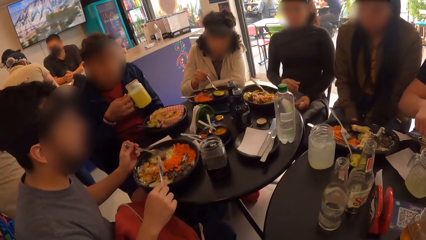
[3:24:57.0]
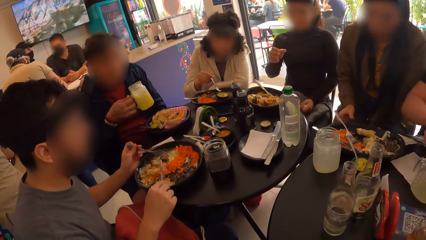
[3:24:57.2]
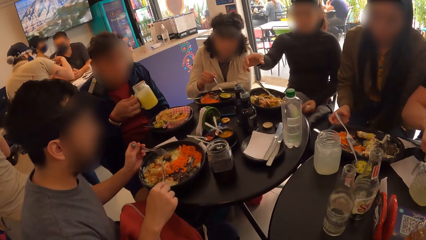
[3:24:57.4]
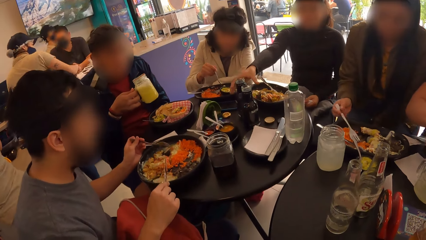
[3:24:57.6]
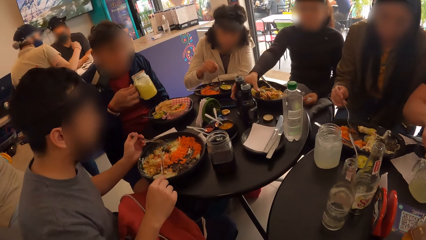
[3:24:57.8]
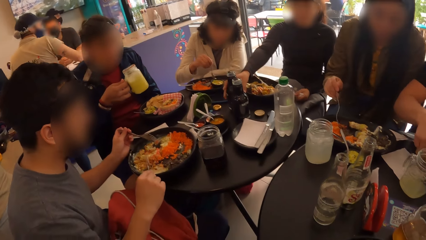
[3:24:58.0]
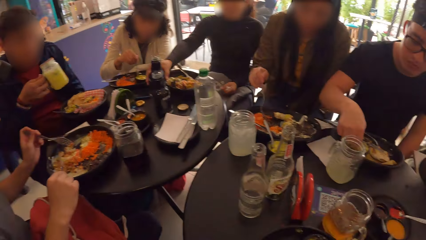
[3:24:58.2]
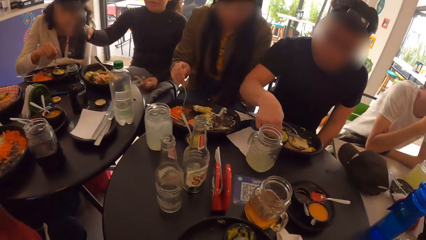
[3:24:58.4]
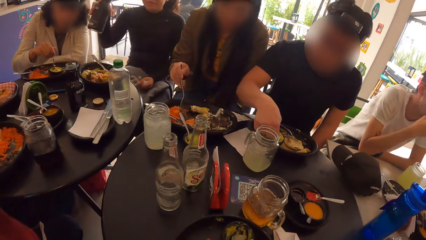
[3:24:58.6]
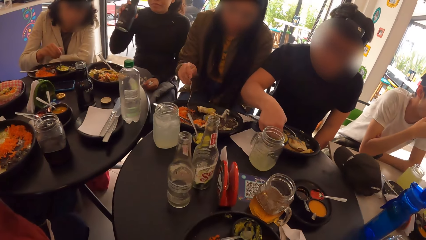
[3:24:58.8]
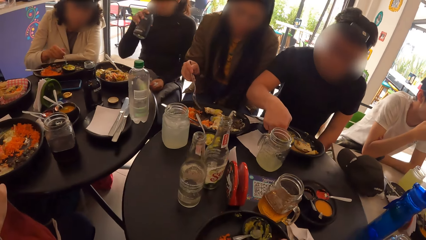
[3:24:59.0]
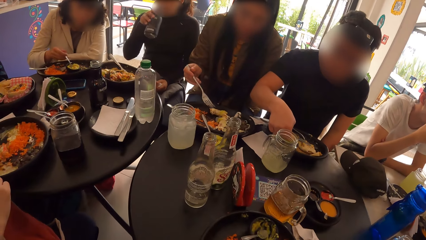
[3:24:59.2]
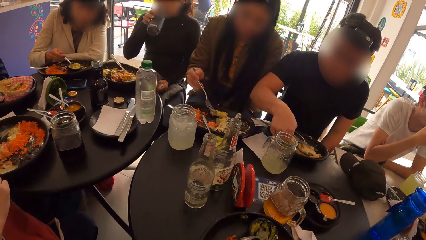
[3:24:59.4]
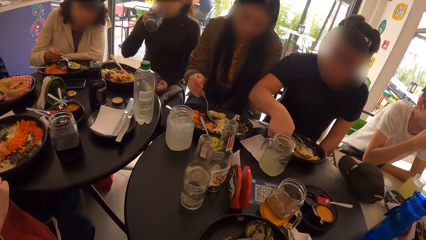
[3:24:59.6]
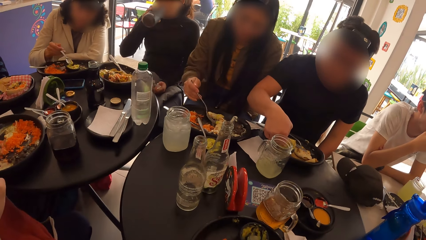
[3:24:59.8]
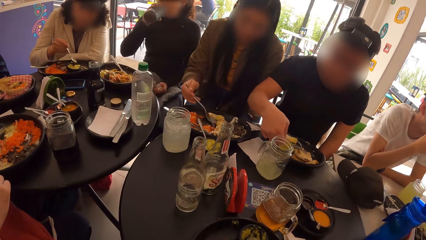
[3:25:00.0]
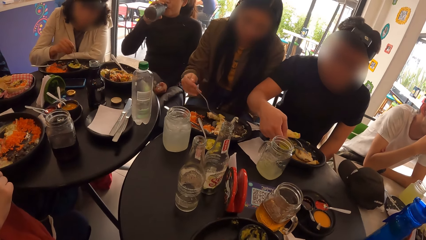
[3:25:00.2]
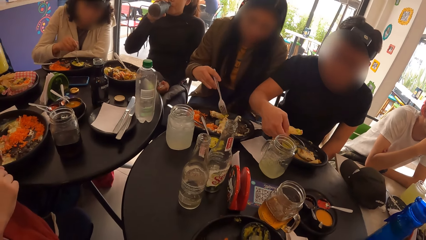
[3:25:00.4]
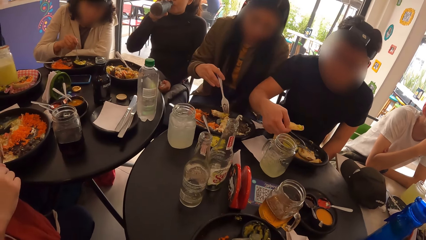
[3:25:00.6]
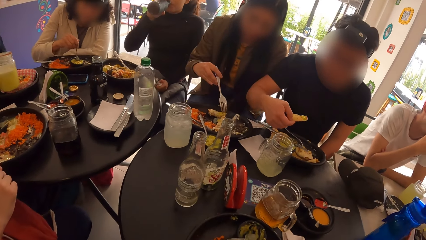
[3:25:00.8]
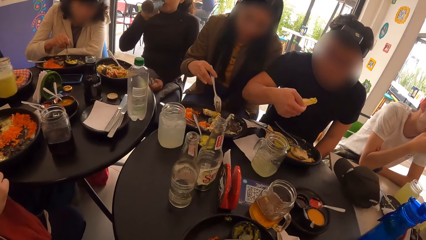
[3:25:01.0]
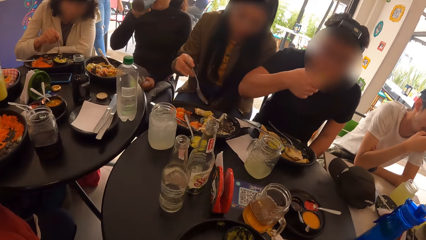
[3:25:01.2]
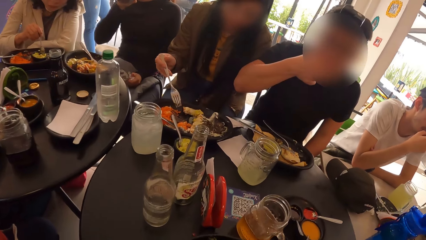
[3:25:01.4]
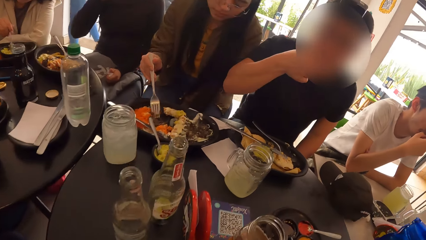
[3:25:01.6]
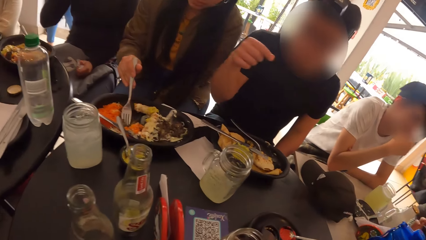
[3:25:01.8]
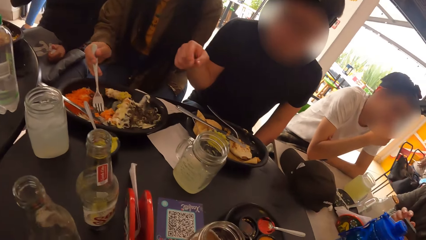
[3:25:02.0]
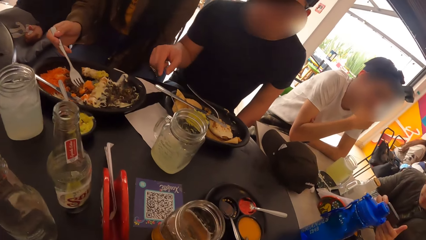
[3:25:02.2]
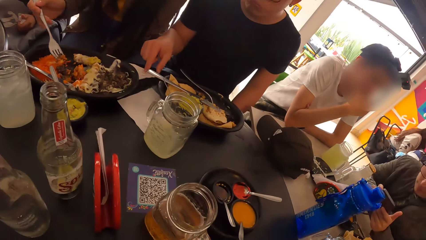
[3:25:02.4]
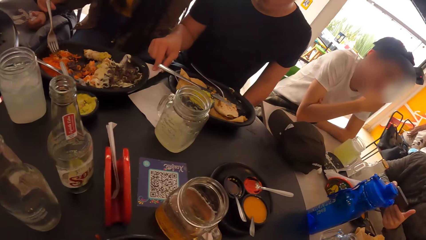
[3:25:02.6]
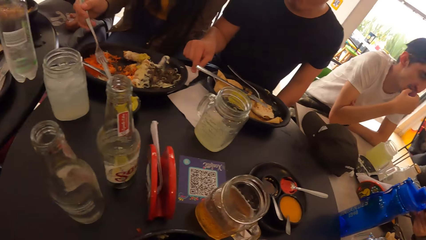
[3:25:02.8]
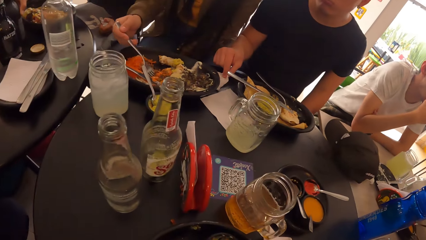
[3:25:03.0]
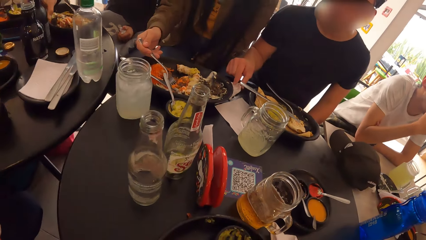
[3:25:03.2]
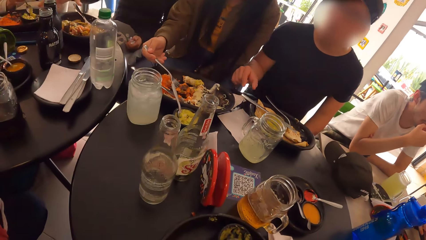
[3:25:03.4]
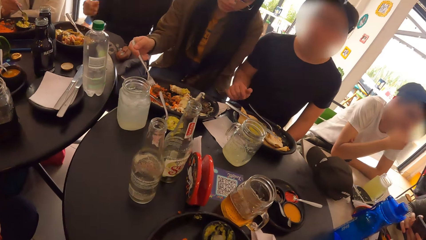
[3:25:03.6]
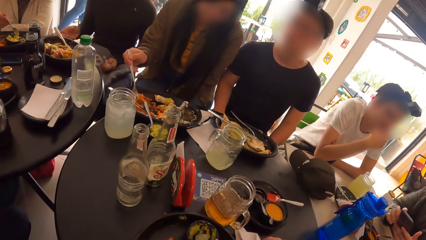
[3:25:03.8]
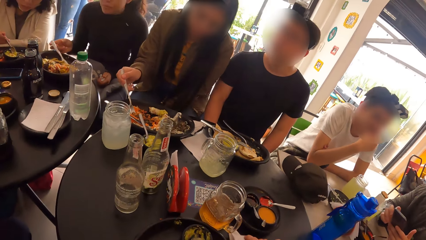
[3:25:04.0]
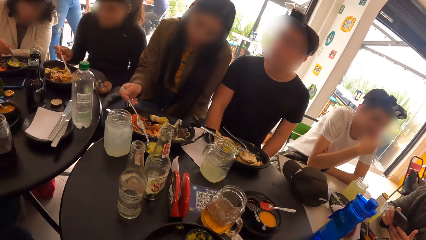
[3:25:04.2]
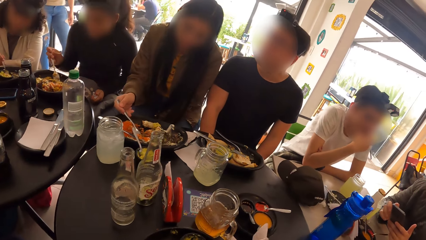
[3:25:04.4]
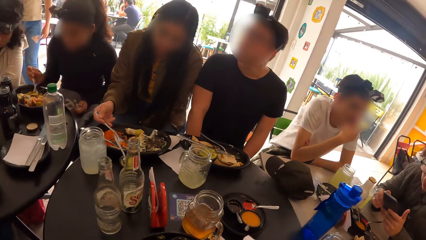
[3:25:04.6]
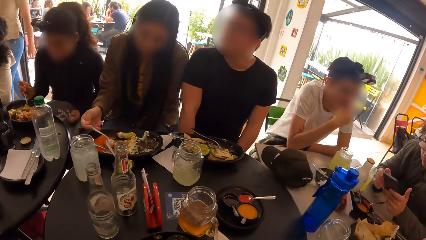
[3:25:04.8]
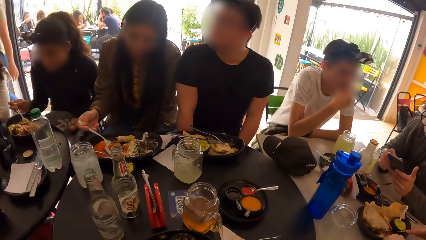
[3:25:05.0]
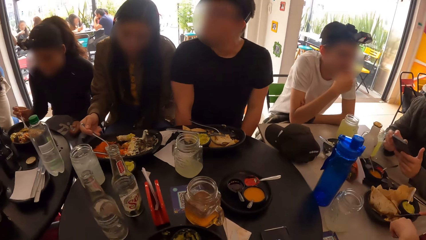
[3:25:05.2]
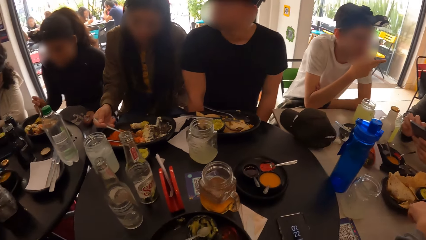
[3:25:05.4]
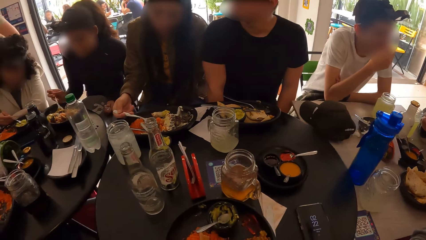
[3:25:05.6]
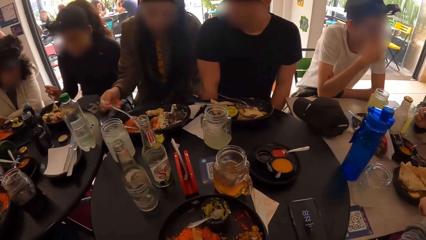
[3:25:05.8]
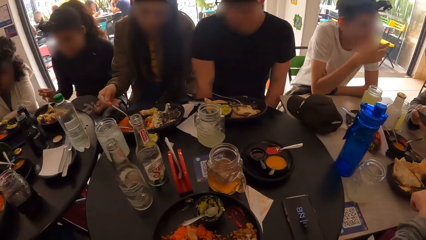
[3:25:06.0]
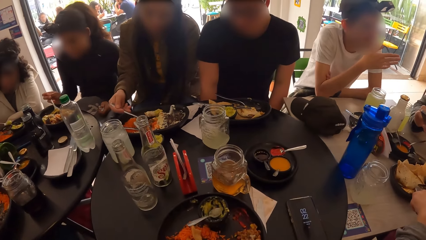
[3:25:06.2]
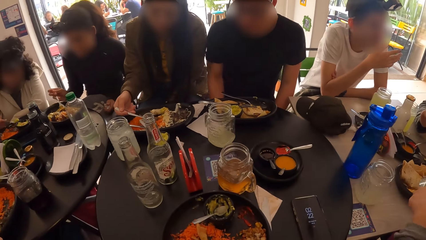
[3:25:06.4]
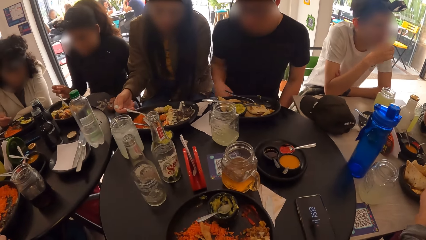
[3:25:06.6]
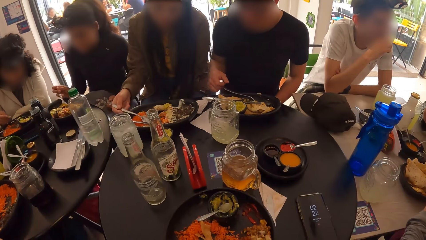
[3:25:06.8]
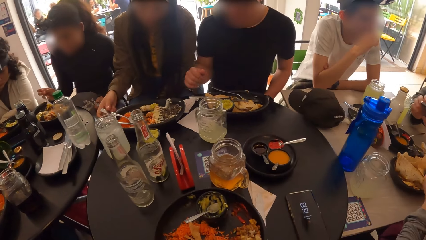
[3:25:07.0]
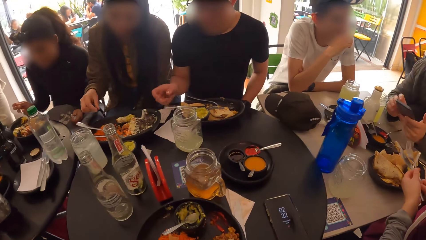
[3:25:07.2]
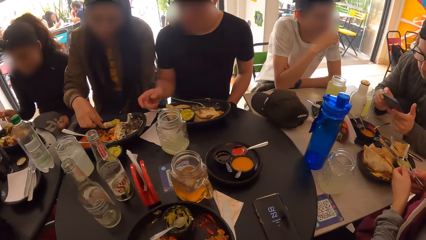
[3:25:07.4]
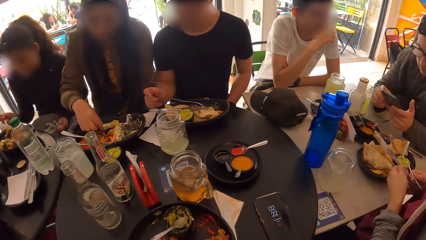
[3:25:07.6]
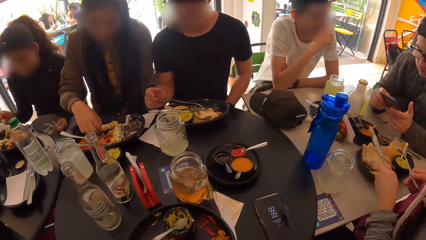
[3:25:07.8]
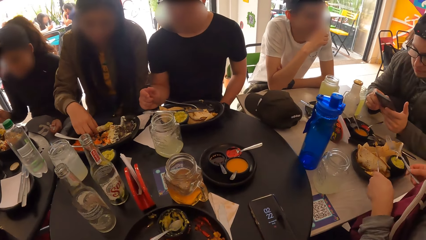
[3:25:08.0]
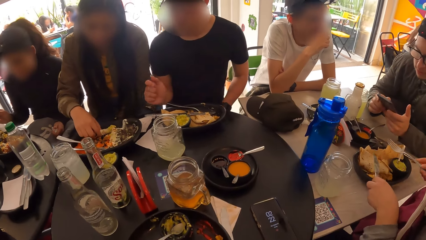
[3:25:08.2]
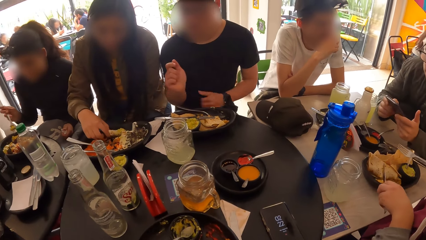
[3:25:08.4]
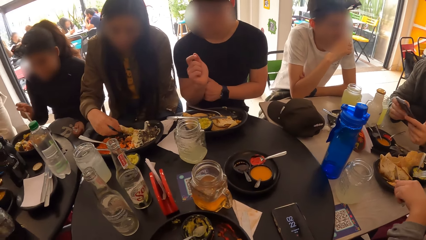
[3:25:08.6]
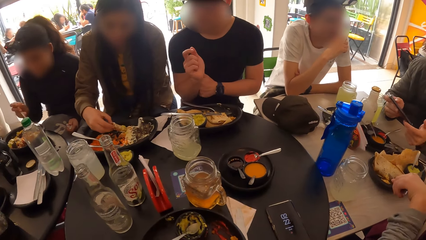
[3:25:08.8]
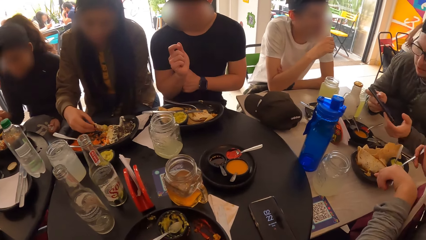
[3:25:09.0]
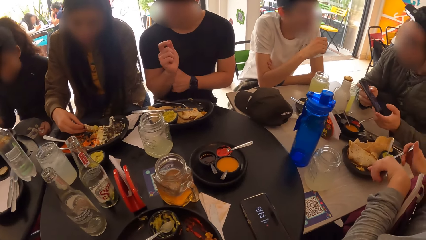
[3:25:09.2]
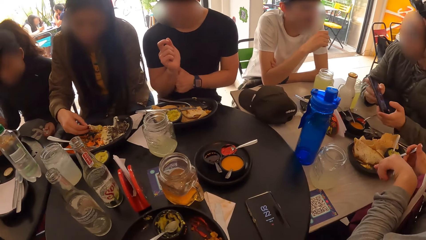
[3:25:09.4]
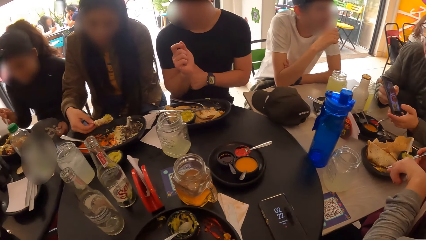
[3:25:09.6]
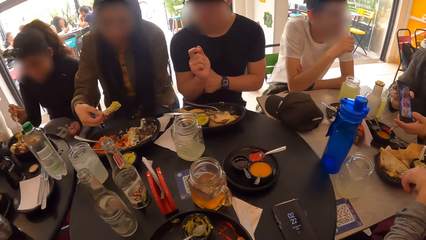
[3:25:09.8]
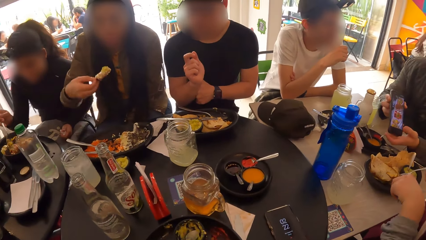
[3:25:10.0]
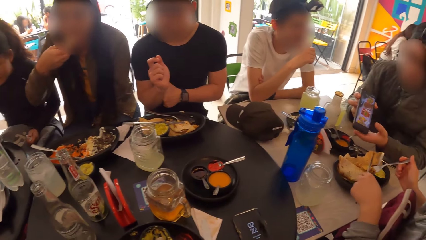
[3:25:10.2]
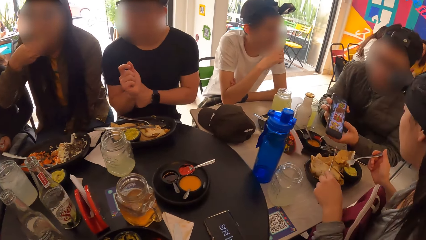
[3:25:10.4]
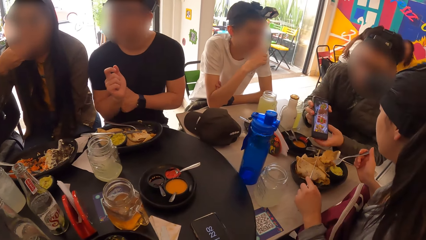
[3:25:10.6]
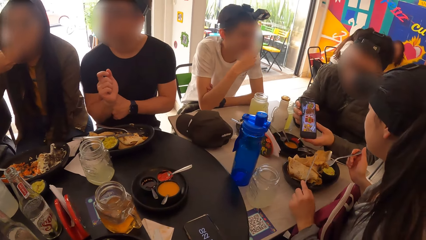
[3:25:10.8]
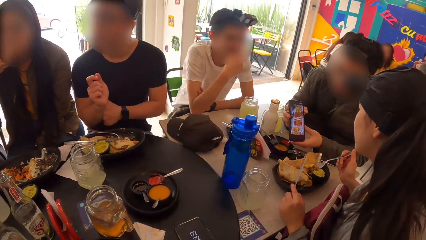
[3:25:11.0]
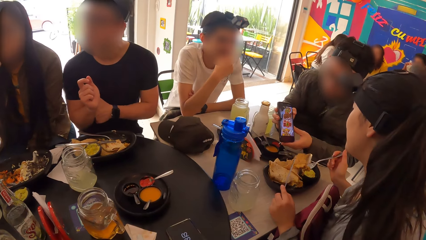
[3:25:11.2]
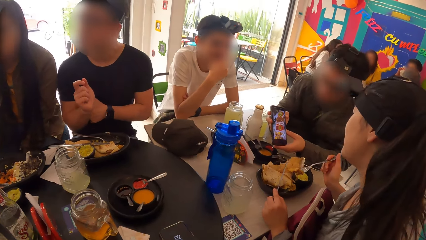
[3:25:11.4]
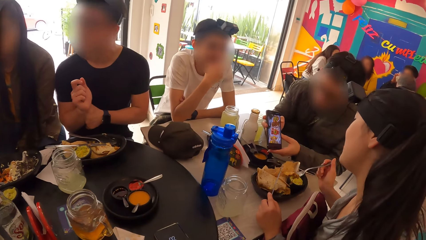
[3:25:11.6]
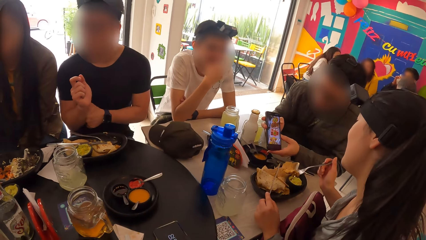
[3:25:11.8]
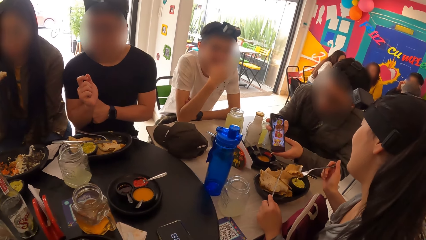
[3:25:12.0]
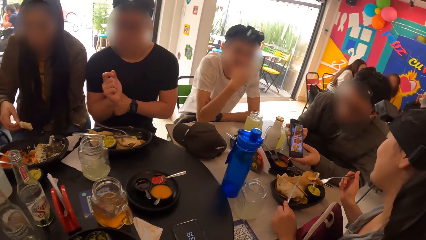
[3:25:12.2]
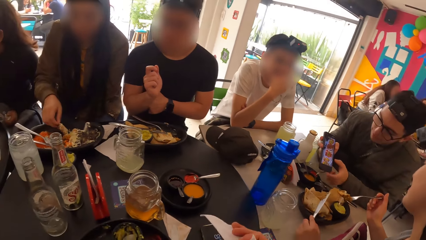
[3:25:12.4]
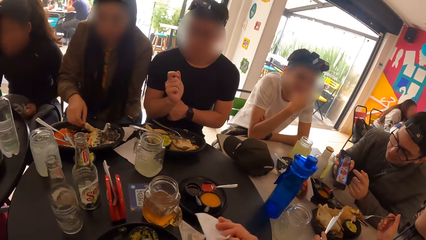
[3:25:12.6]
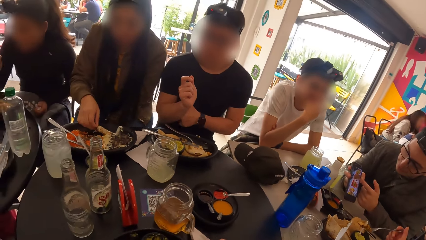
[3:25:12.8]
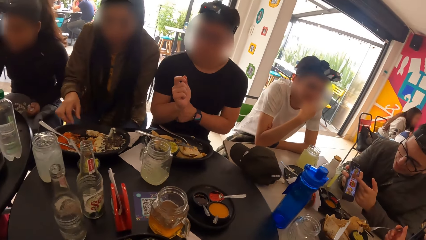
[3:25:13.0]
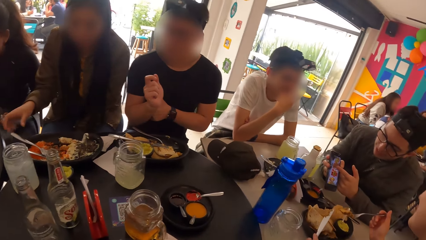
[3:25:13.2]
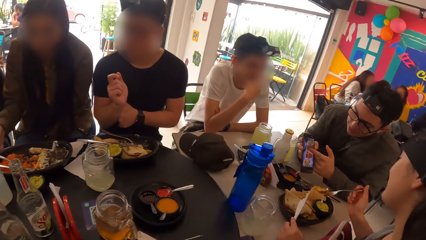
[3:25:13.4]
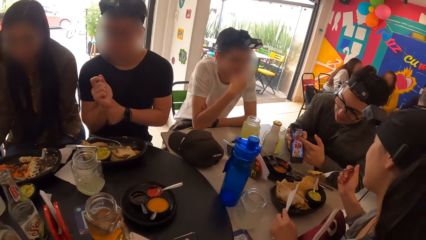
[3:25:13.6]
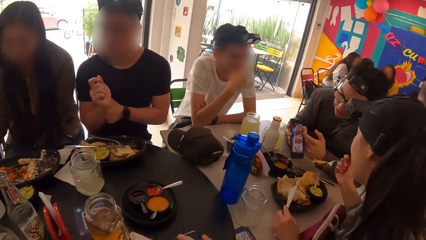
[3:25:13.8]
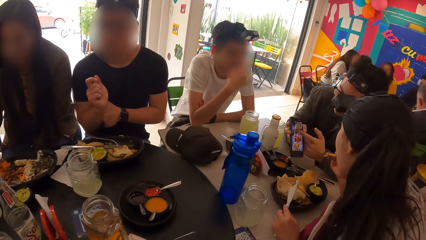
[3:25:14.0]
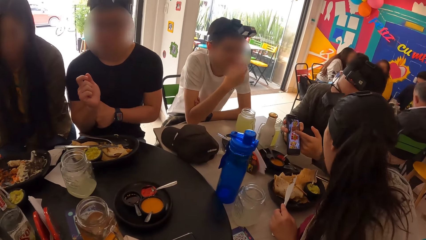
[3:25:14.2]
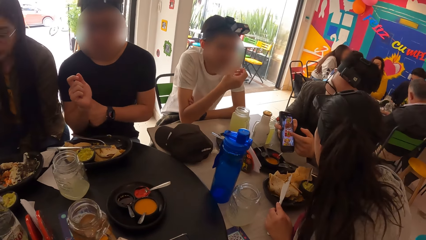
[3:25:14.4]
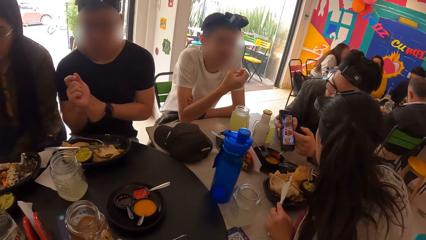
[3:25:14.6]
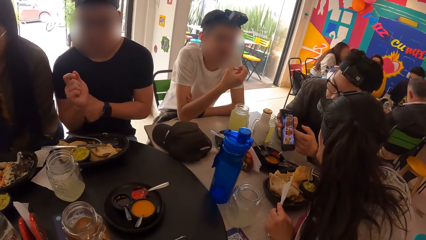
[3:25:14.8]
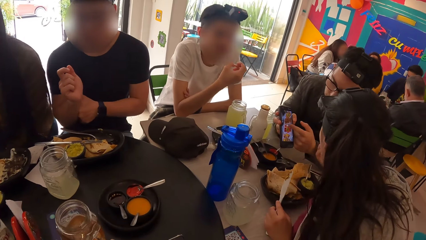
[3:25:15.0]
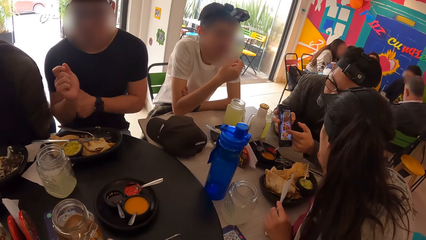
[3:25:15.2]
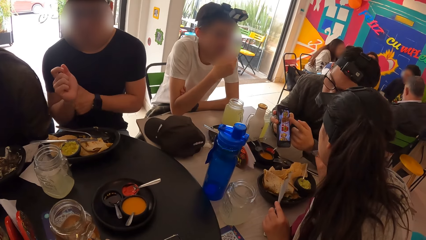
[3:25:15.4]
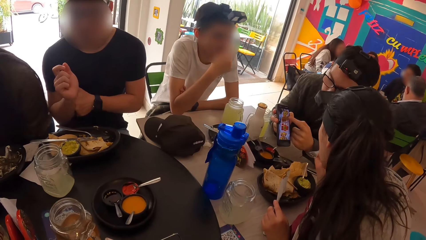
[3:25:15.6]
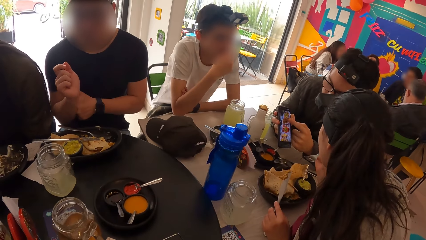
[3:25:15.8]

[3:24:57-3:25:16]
A man holds the fork and knife in both hands. Another man holds a cup in his right hand. A woman picks the fork in the plate with her right hand. Another woman picks the bottle with her right hand and drinks from the bottle in her right hand. A third man eats food with his right hand and wipes his right hand in a tissue. The camera wearer picks a tissue with his right hand. A fourth man holds the fork and knife in both hands. A fifth man operates a mobile phone with both hands. The fourth man eats with the fork in his right hand. The first woman eats food with her right hand. The camera wearer uses a serviette. The first woman eats with a fork in her right hand. The camera wearer looks around the restaurant.
